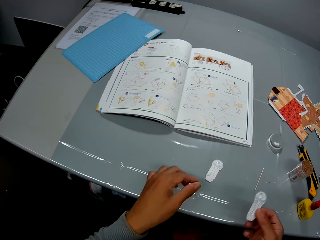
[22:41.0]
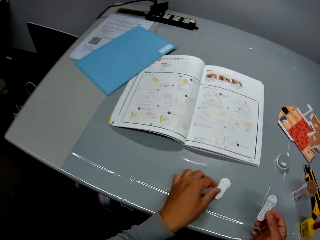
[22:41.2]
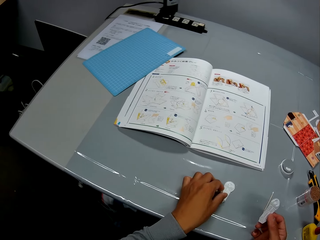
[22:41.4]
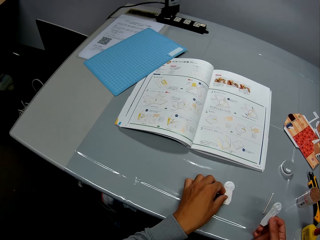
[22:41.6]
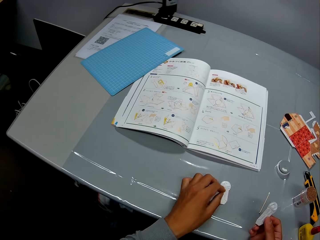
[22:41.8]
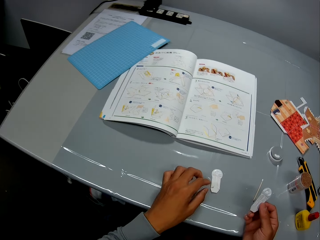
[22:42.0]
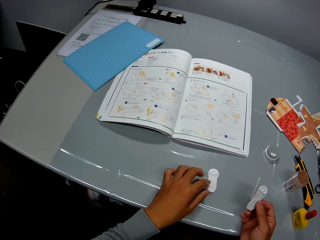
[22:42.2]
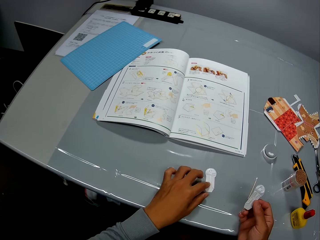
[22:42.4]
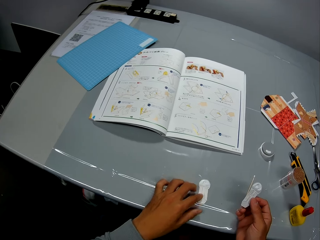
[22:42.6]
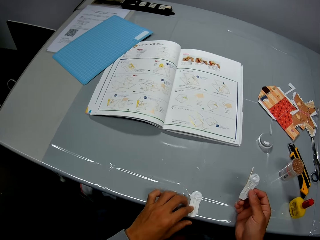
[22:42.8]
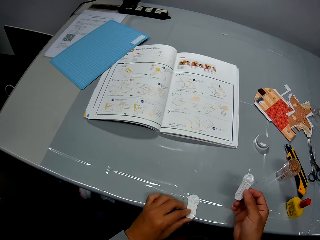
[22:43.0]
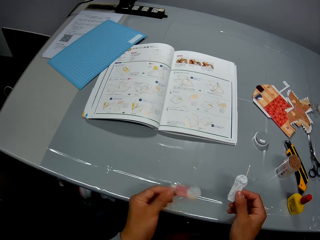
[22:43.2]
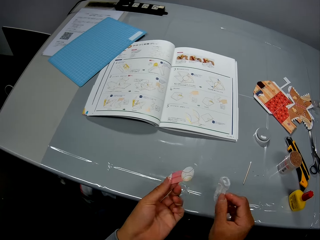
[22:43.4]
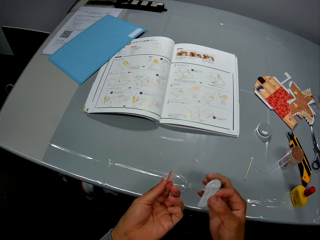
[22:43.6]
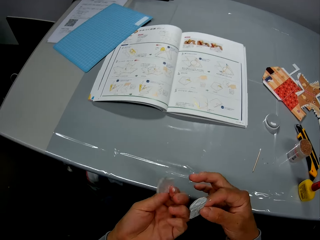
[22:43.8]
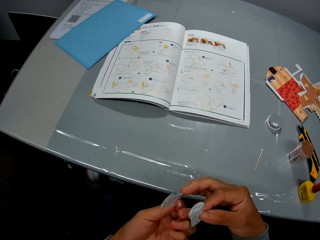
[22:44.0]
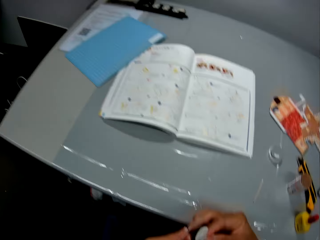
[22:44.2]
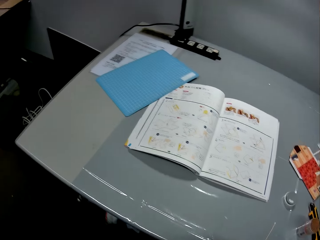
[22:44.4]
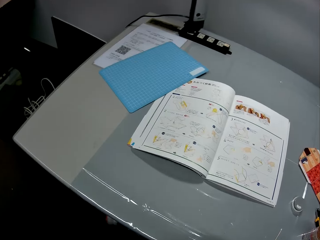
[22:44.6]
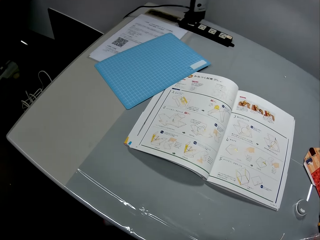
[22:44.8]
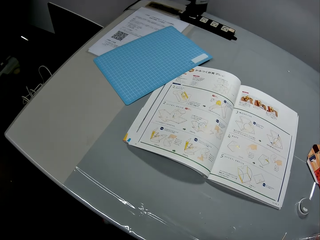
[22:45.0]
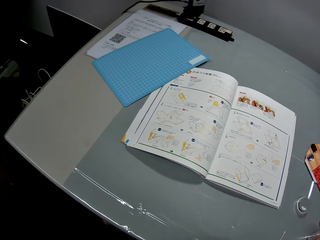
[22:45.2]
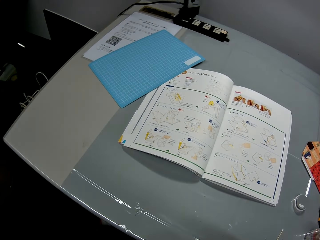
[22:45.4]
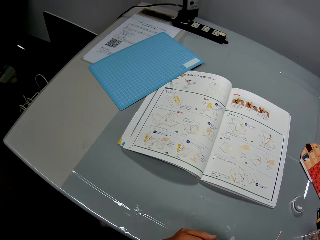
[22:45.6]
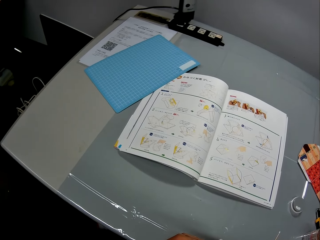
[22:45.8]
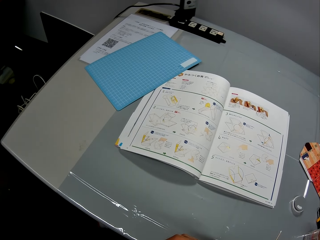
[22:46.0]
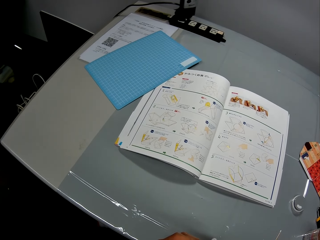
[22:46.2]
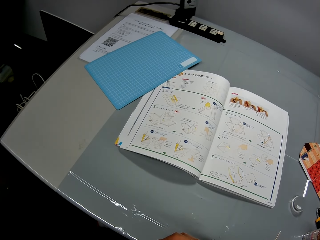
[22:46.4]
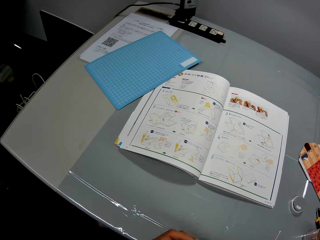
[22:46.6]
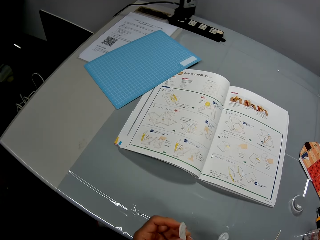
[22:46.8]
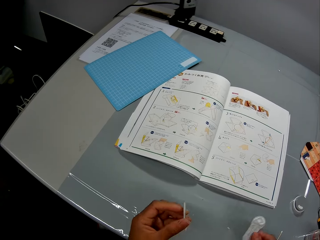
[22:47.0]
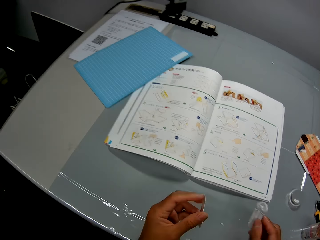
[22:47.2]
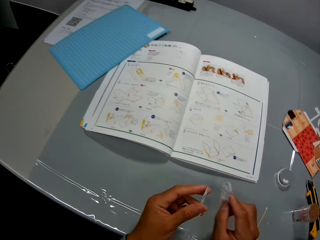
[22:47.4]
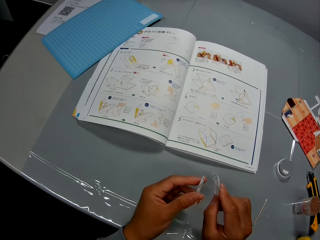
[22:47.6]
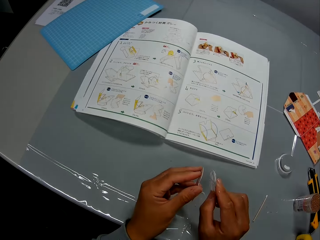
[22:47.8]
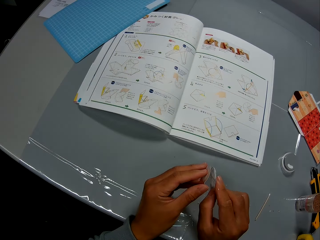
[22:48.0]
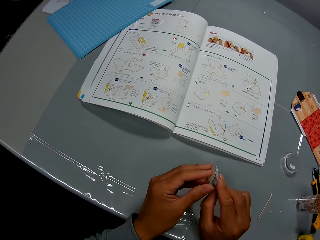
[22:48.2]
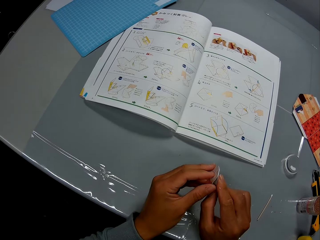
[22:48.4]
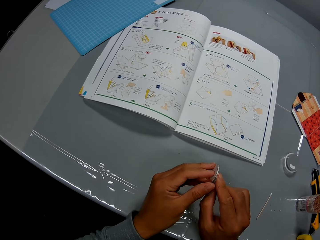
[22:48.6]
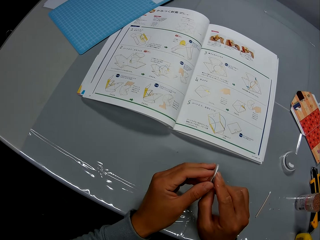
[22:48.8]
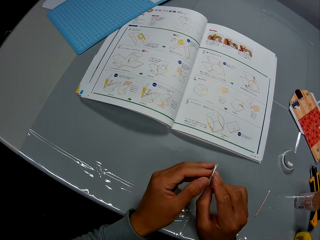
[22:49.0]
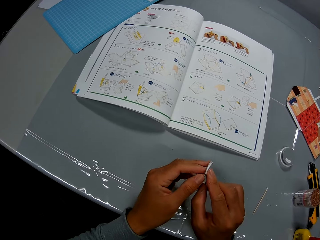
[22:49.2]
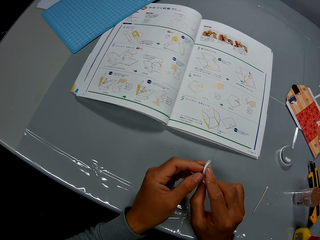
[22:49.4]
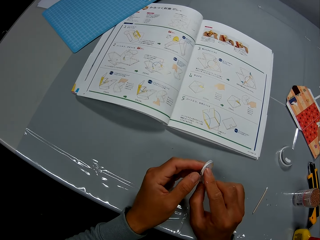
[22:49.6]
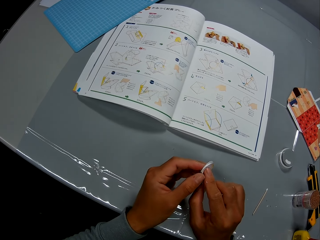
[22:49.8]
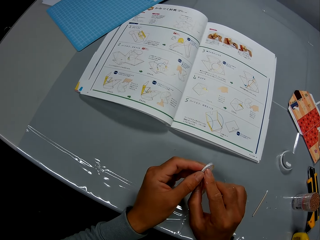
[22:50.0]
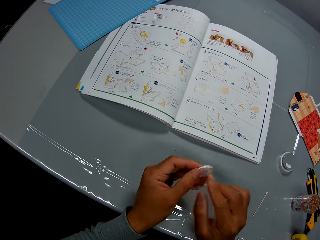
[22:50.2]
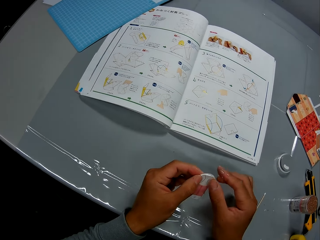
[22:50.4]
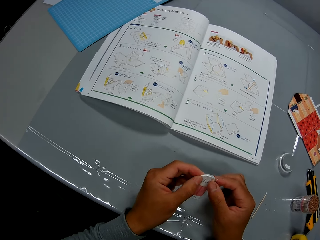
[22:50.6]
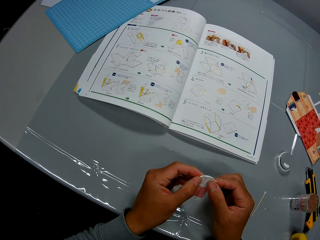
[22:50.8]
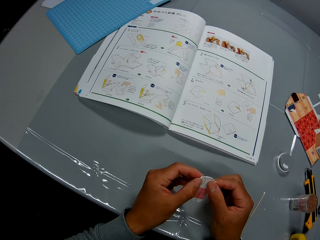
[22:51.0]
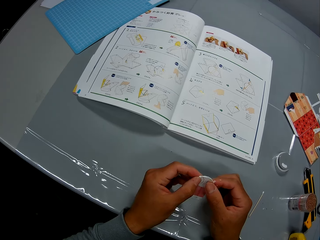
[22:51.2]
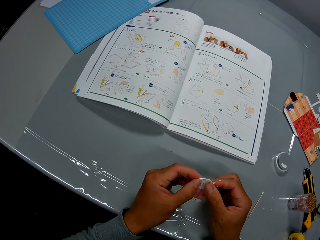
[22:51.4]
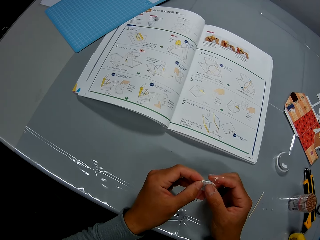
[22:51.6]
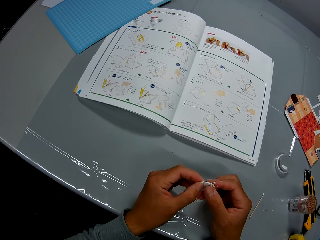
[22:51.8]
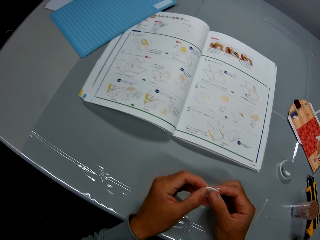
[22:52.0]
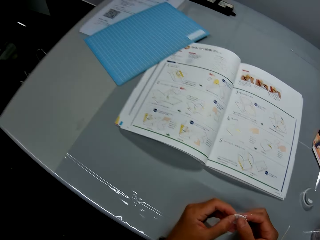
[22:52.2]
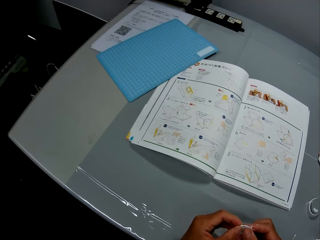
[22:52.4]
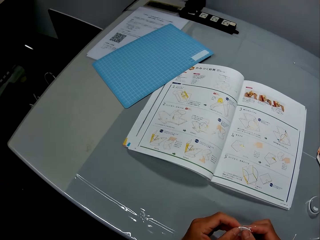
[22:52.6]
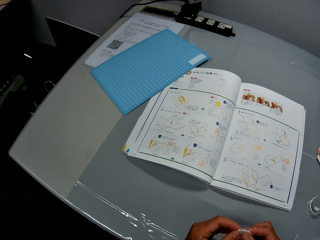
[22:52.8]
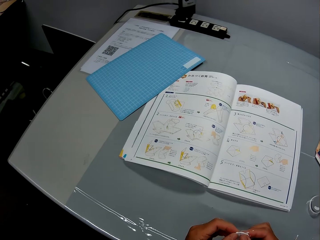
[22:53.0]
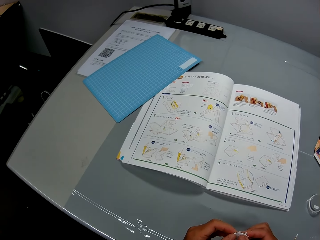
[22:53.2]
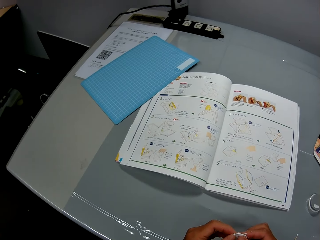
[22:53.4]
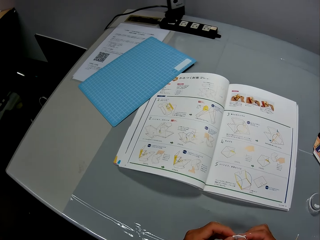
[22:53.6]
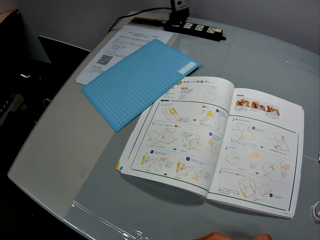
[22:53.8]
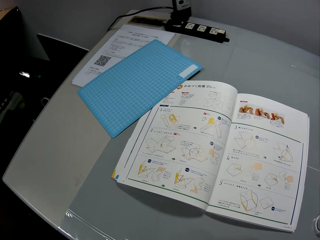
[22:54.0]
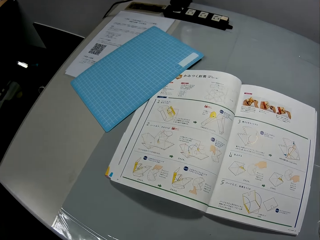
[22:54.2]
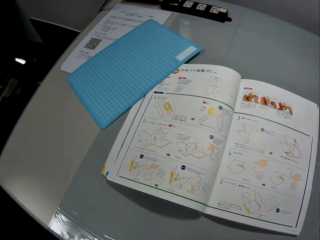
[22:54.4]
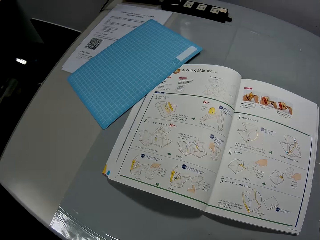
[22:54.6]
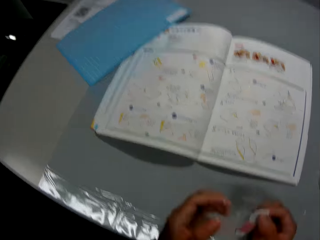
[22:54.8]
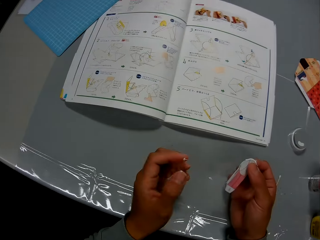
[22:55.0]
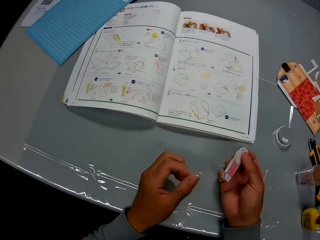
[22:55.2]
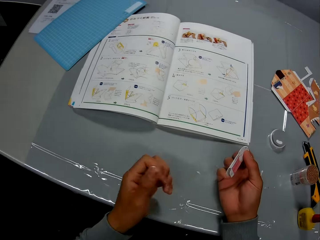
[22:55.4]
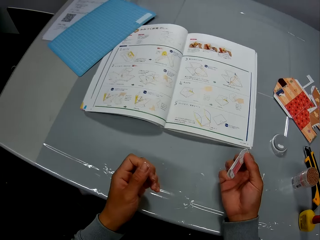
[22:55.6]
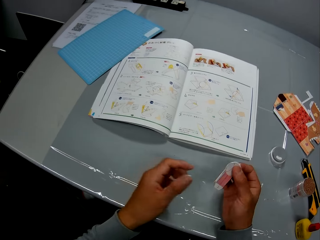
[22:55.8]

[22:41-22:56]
The camera wearer picks up the other paper craft or cutout on the table with his left hand. He inspects the cutouts. He stares at the book. He looks at the sketch book. He joins the carved papers or pieces of paper together. He presses the pieces of paper together.

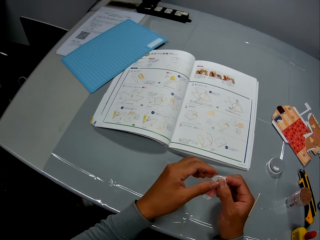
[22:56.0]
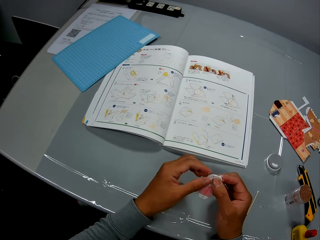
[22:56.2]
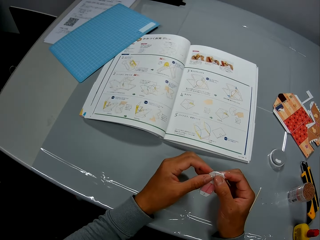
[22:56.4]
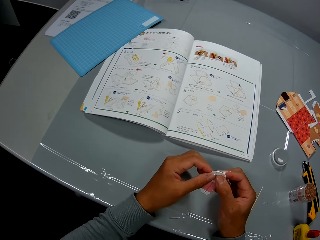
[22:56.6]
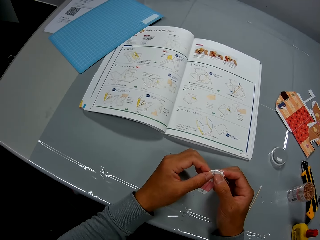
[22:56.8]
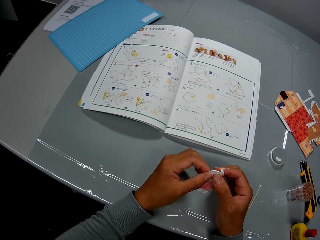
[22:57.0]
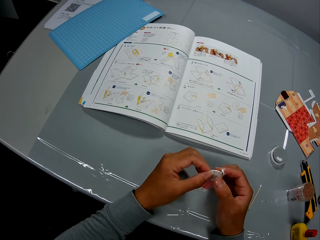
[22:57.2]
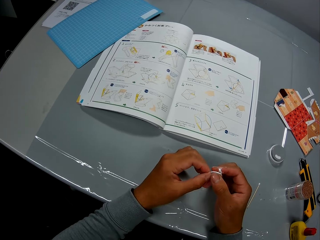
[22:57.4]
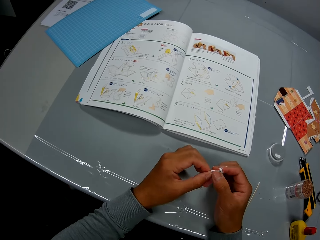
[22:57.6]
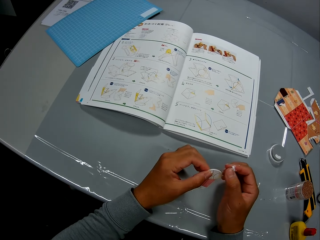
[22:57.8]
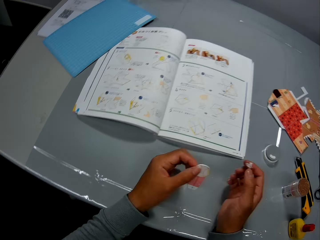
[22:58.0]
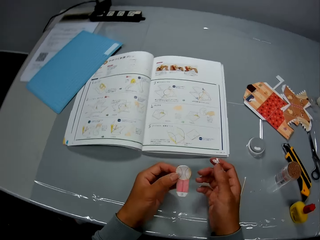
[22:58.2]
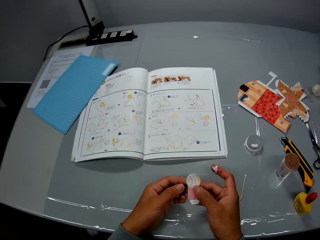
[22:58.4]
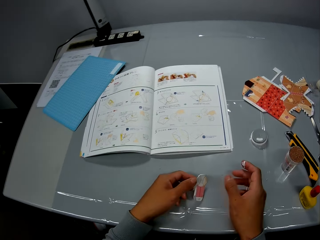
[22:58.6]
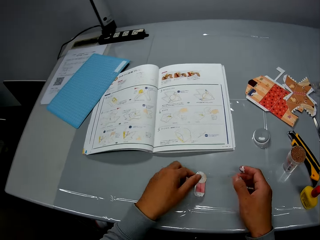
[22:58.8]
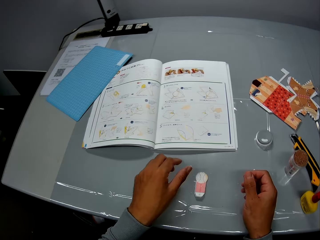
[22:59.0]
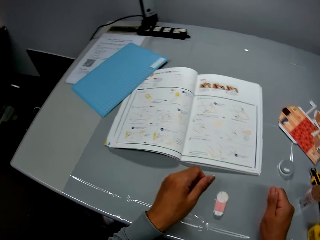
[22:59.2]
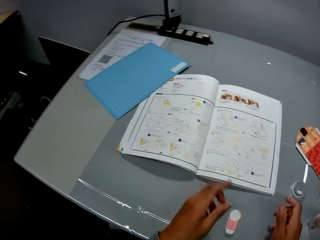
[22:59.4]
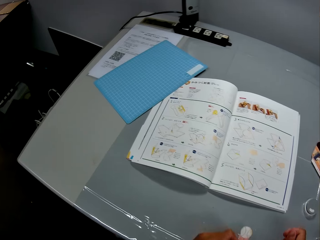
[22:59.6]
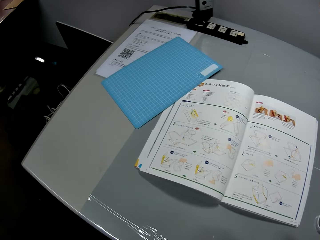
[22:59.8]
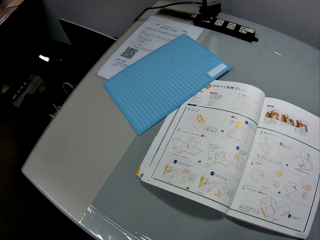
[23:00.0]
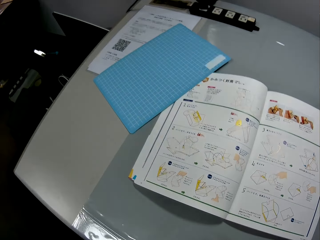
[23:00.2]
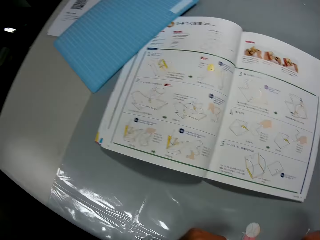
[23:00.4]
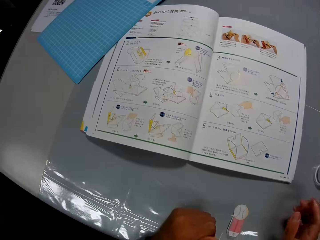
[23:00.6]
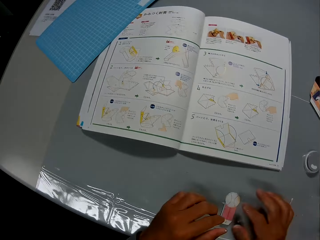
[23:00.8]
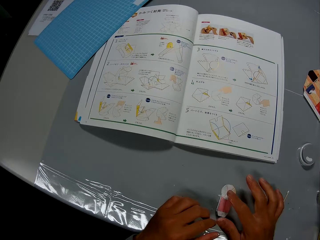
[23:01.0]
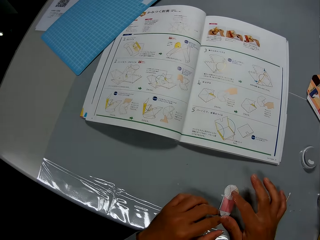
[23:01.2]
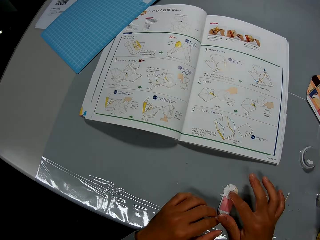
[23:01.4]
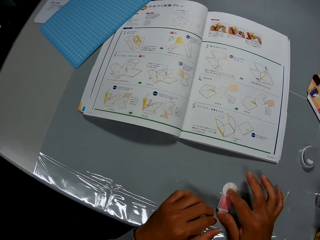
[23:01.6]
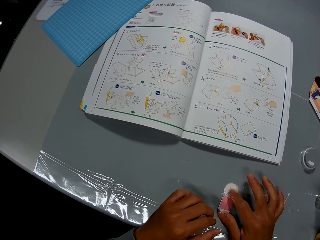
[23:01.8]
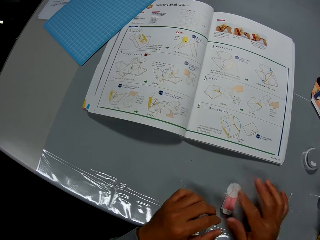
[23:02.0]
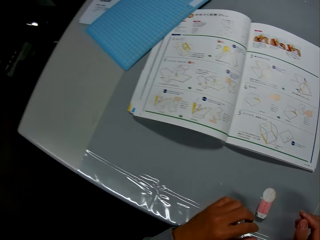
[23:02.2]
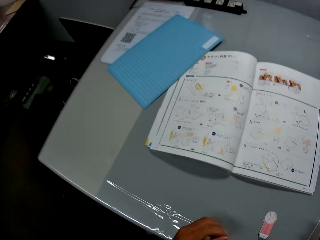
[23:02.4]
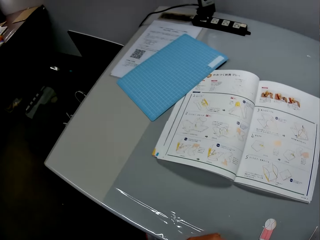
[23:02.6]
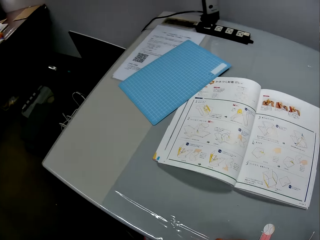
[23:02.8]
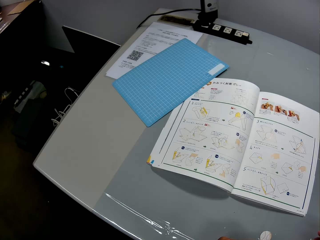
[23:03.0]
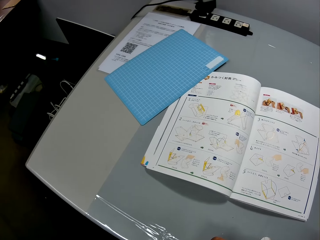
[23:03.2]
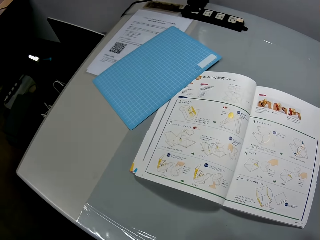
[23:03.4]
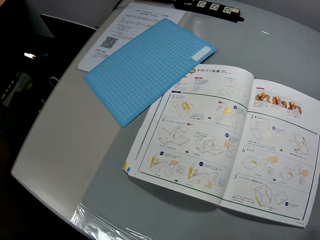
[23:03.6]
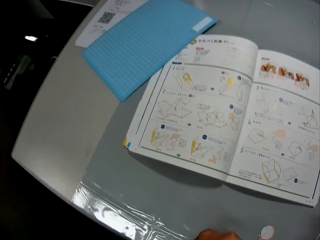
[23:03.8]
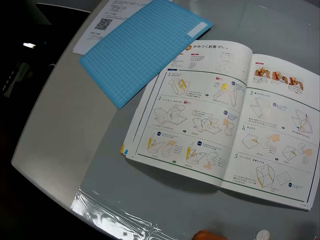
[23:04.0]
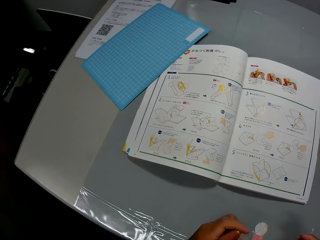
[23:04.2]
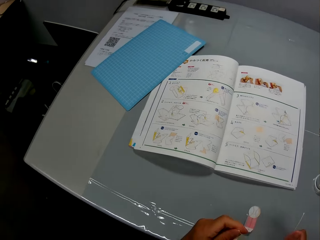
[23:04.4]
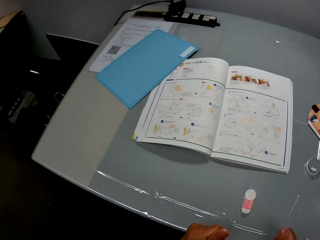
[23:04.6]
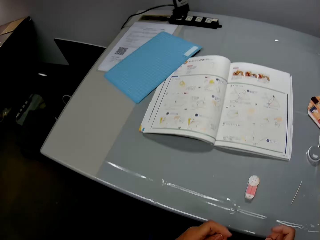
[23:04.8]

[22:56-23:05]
The camera wearer drops the carved paper on the table. They look at the sketch book. They press the carved paper down on the table.
